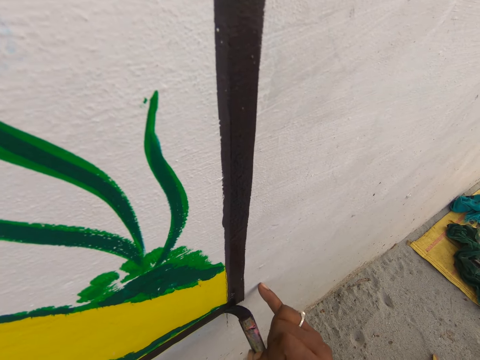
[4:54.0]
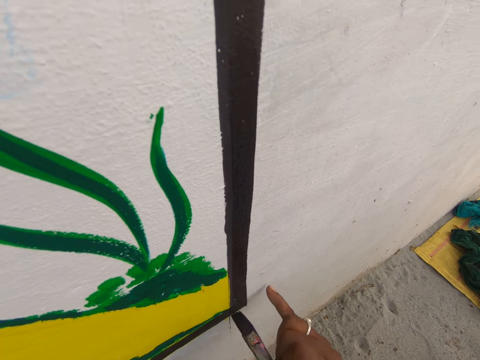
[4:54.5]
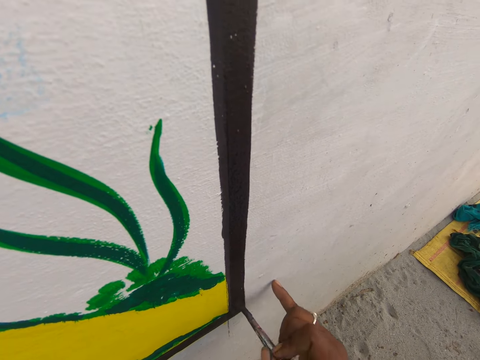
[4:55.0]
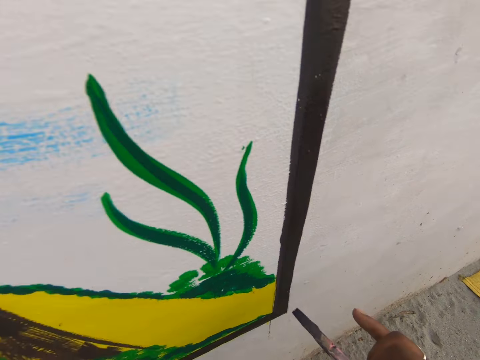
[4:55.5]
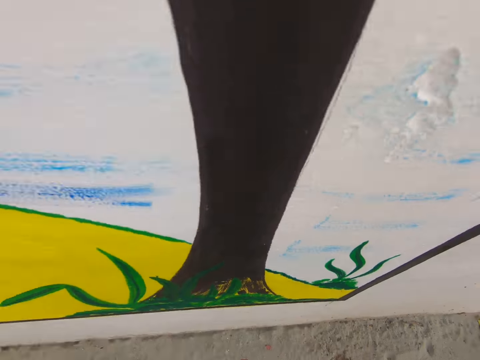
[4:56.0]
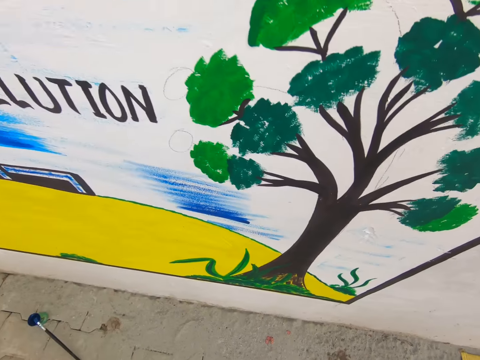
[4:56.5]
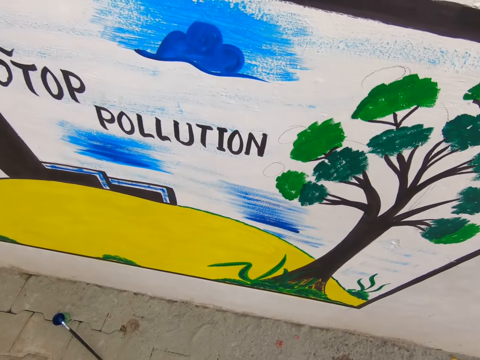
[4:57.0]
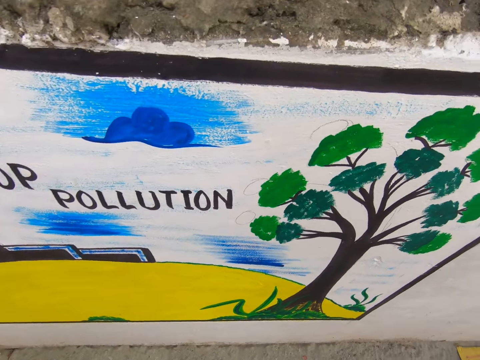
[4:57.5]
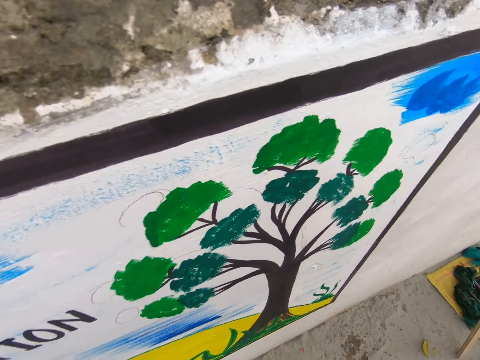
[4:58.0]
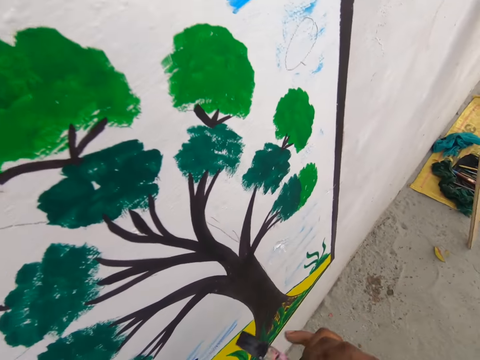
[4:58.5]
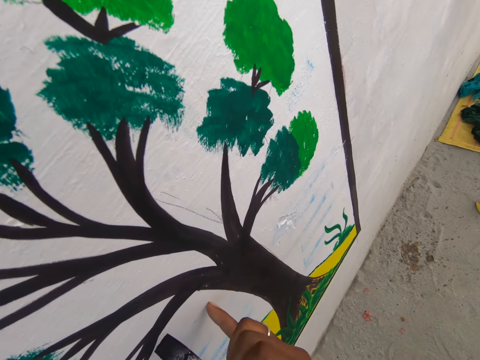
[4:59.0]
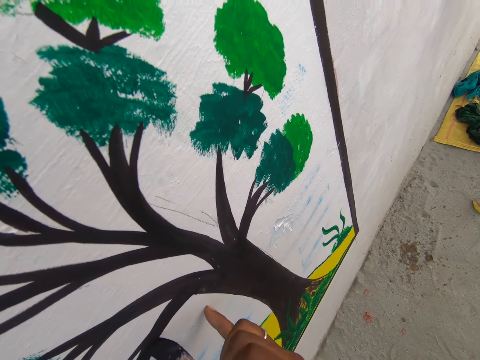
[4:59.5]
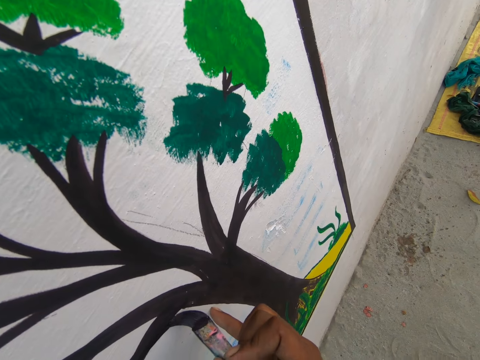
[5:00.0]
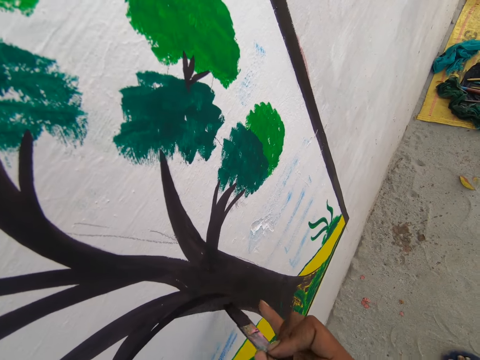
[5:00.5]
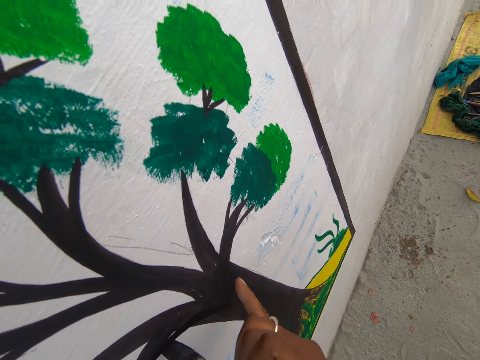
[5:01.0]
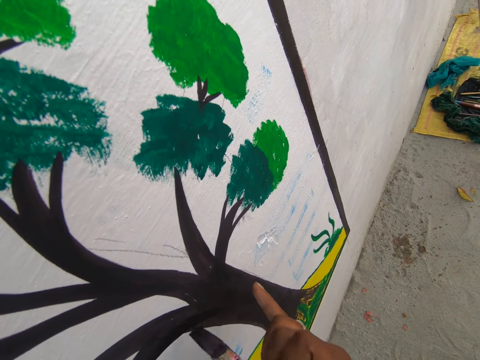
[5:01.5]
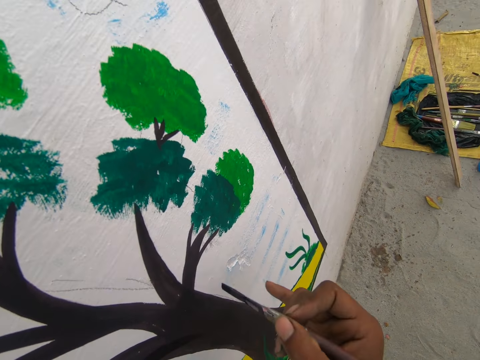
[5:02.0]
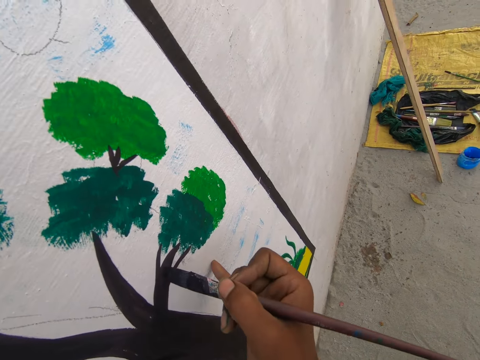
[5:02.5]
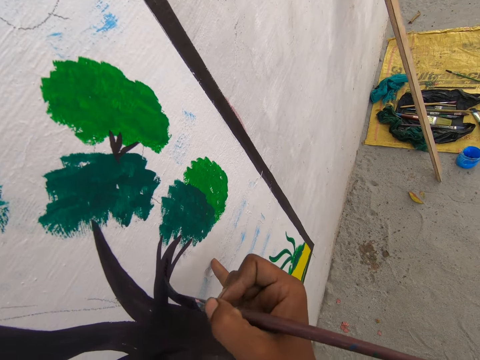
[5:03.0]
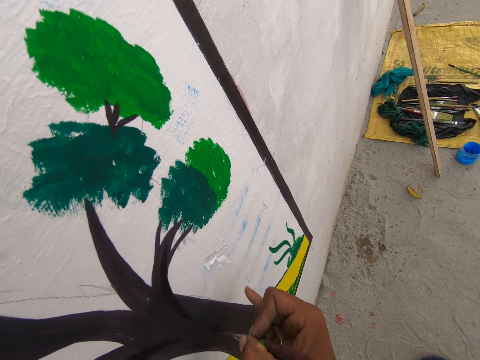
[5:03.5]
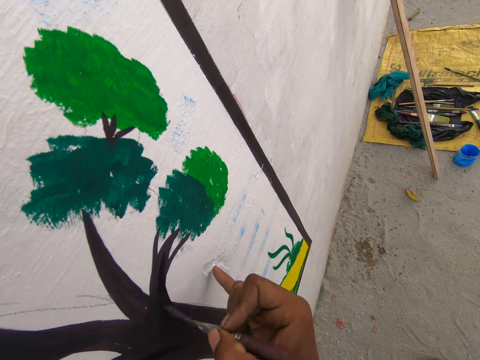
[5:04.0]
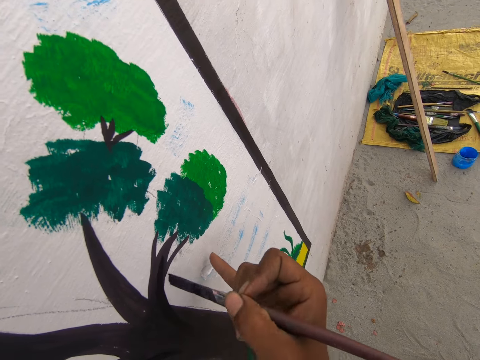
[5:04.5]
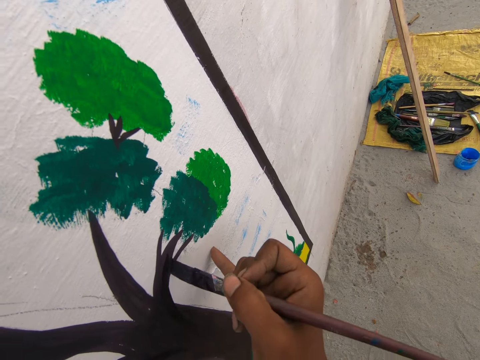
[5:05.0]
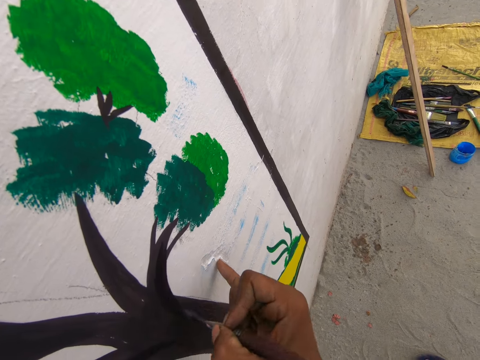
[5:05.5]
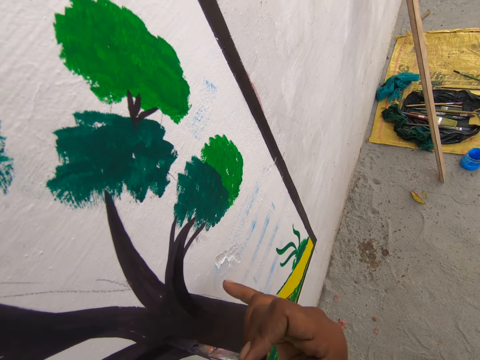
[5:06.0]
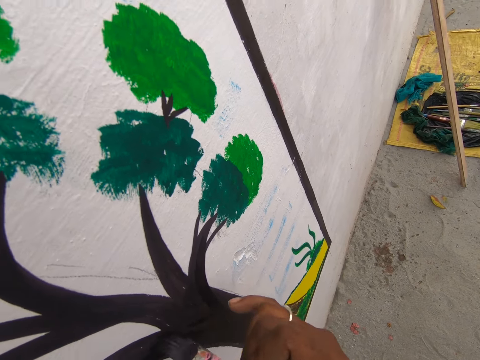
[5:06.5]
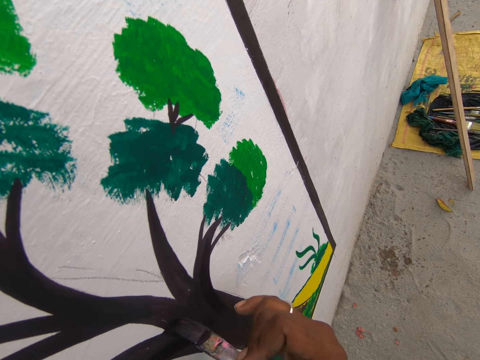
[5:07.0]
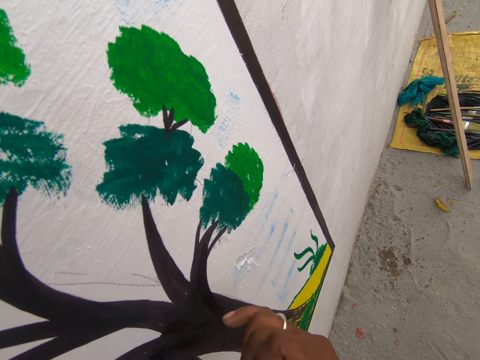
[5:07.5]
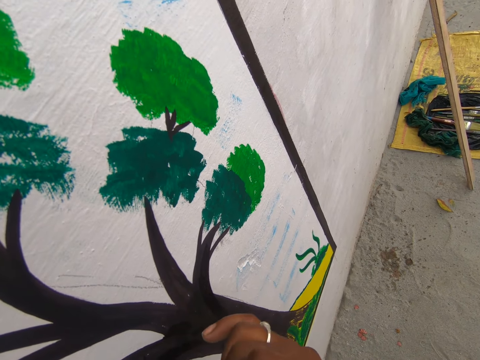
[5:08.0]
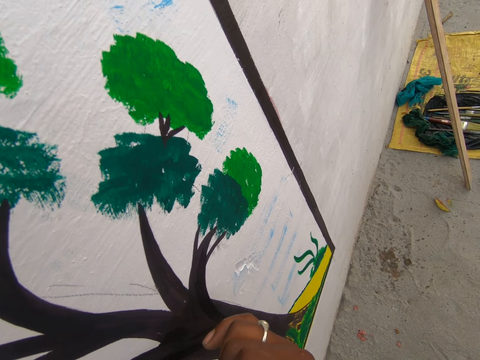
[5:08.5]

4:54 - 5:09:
The camera wearer moves the paint brush towards him. He stares at the wall. He stands up. He stares at the wall. He moves his hand towards the wall. He paints the wall with the paint brush.

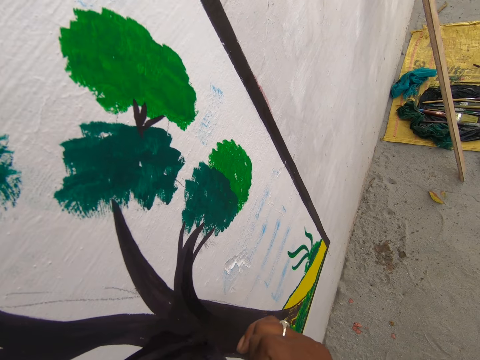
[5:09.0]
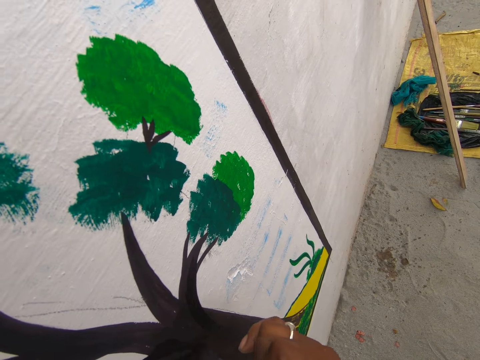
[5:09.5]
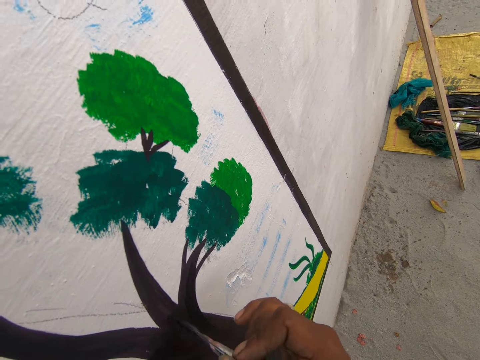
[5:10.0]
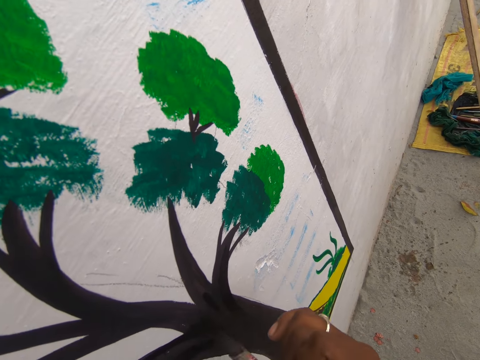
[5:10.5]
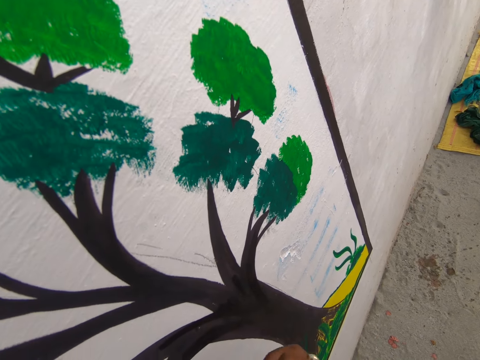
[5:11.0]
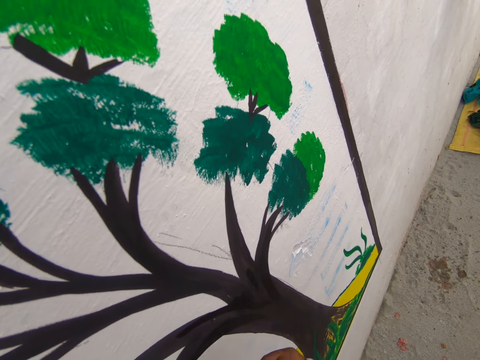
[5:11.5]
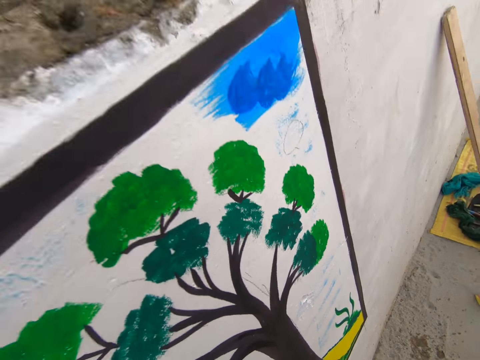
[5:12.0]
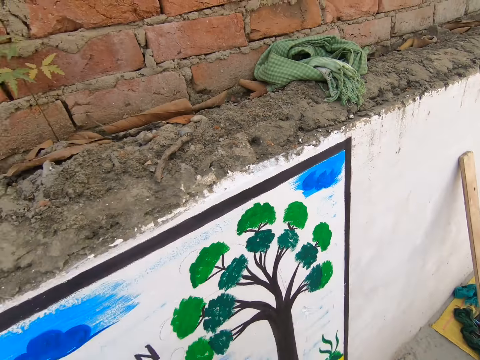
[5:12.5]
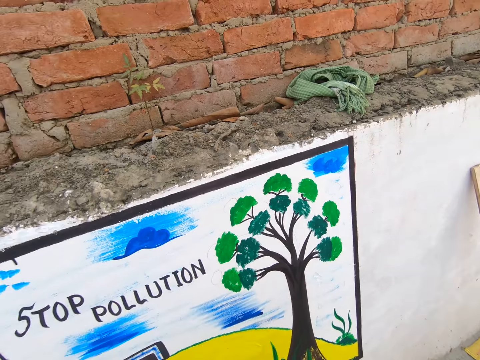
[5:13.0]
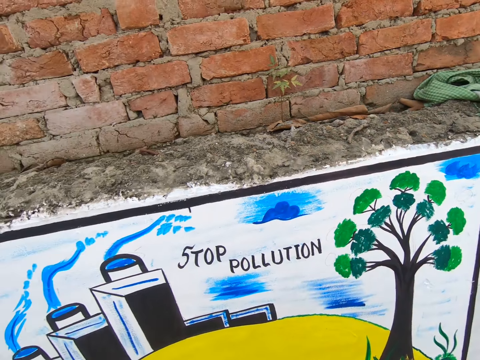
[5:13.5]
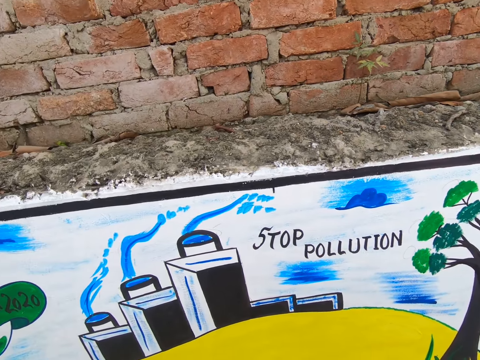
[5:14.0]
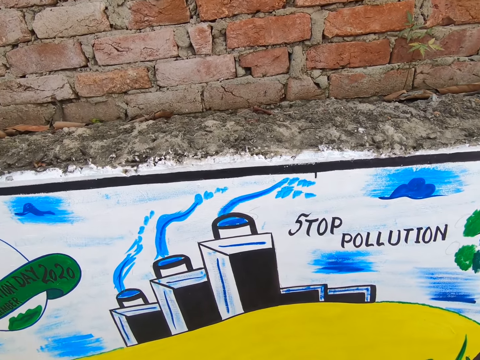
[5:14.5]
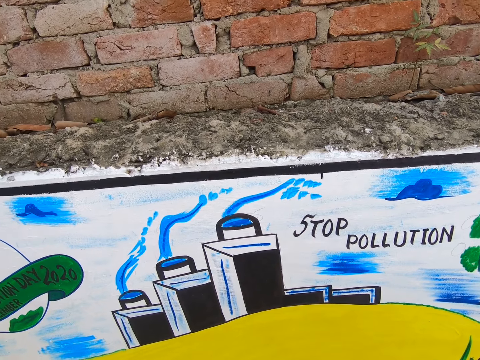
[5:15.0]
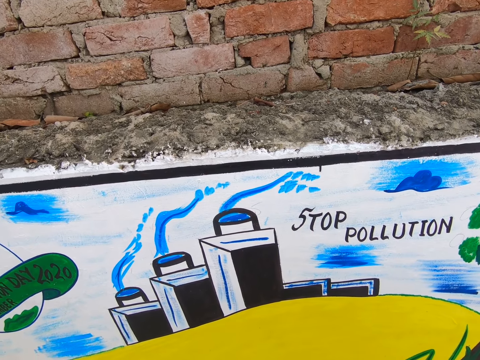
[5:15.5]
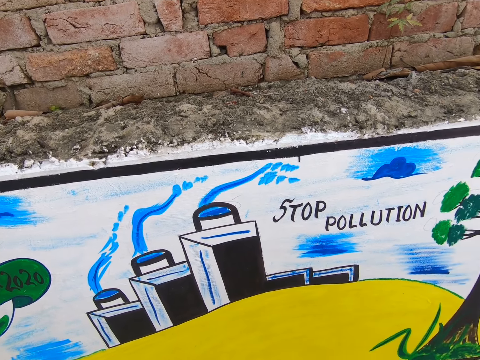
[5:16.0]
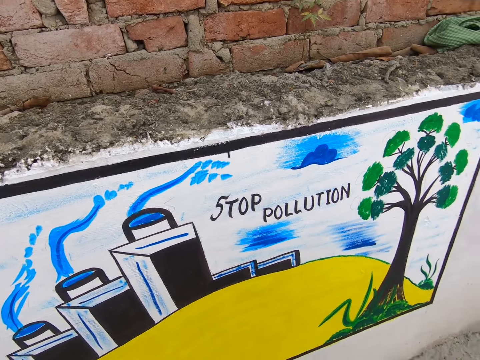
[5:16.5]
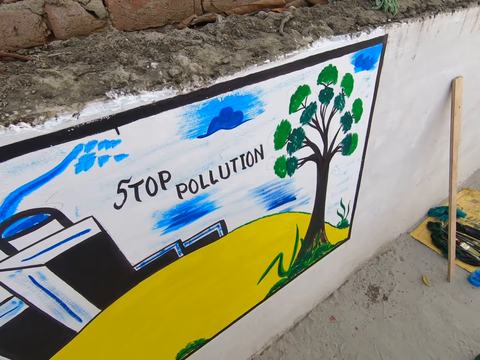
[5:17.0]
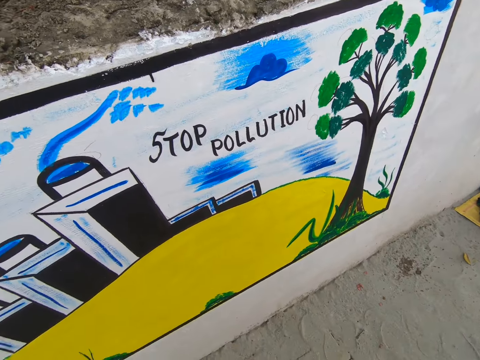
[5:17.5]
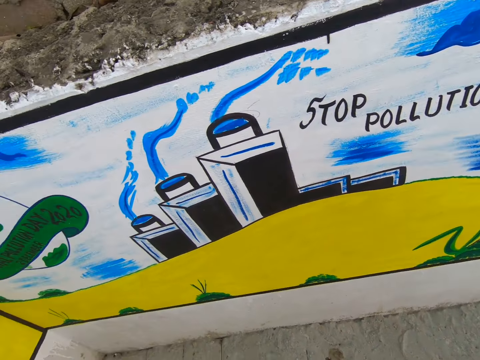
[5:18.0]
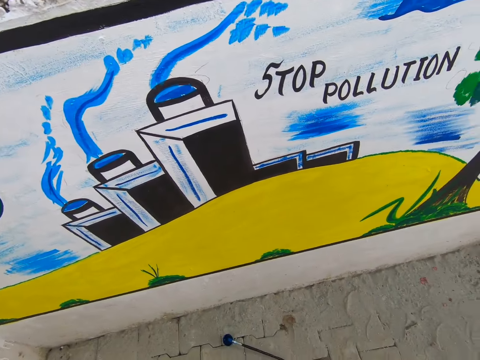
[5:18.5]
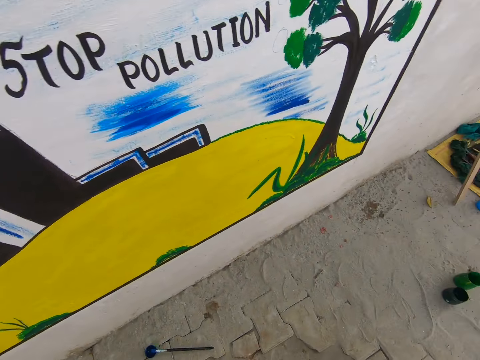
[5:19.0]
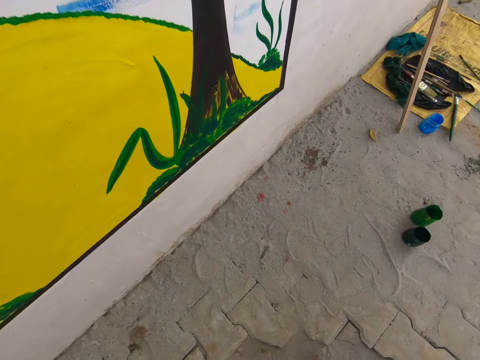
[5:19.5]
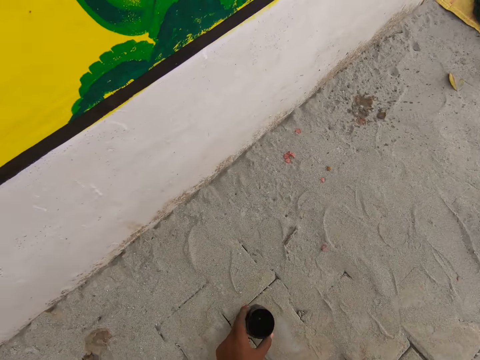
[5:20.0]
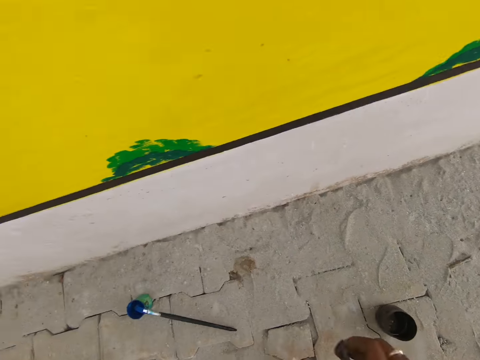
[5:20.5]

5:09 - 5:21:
The camera wearer stares at the wall. He moves away from the wall. He stares at the wall. He bends towards the ground. He drops the paint can on the ground. He moves his left hand towards him.
